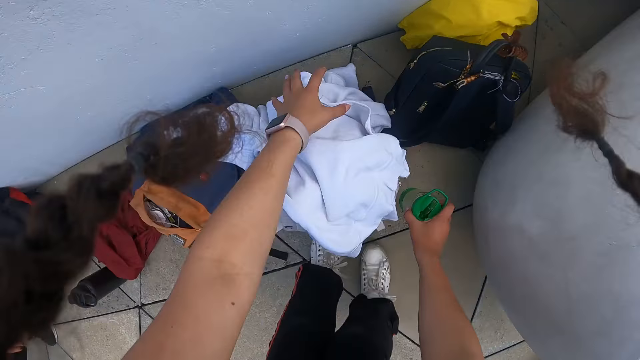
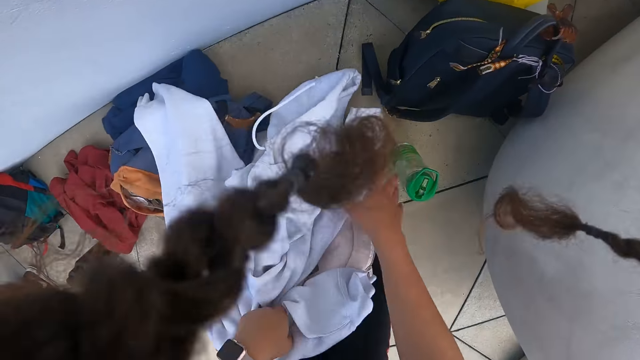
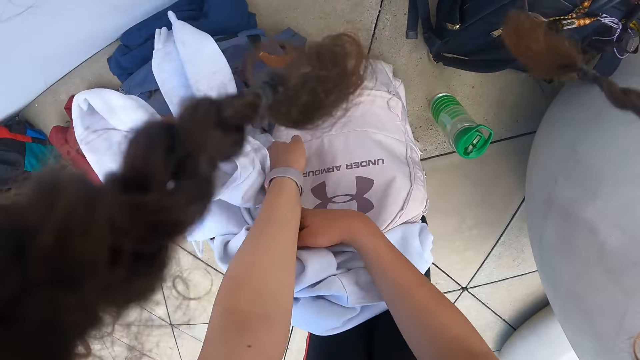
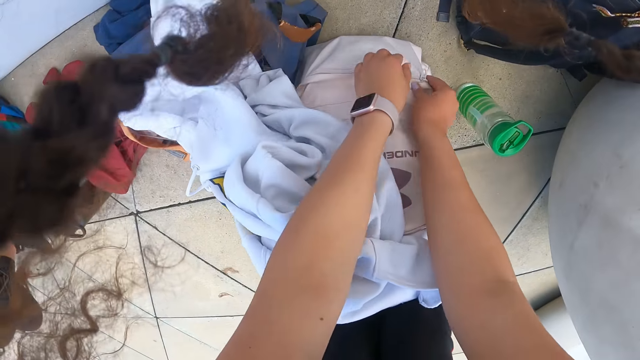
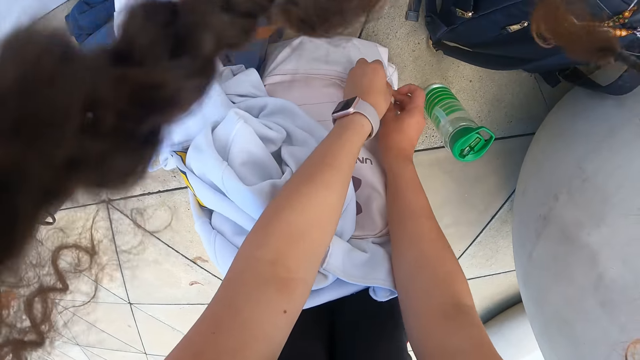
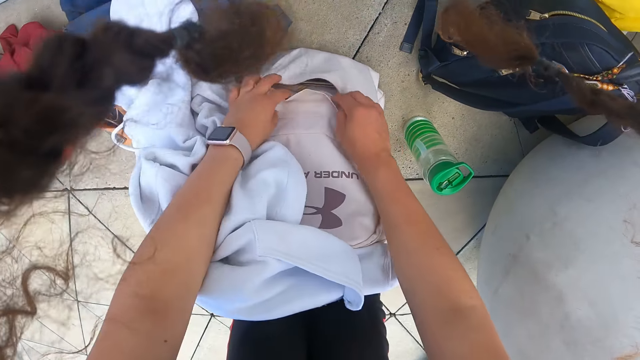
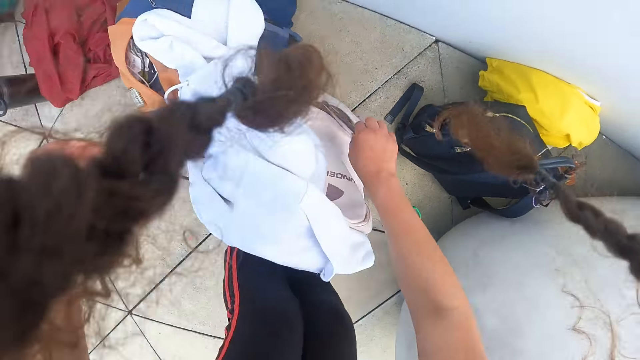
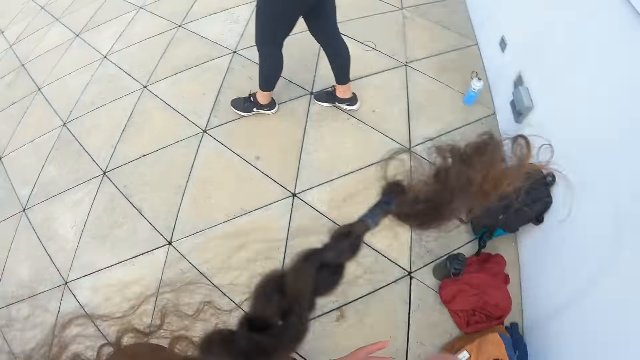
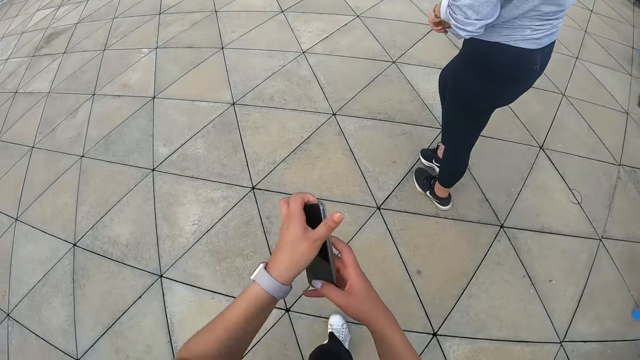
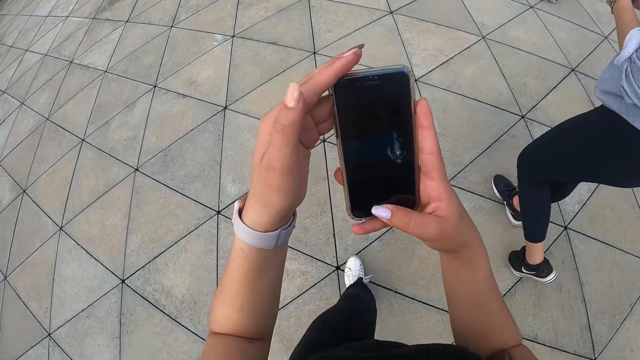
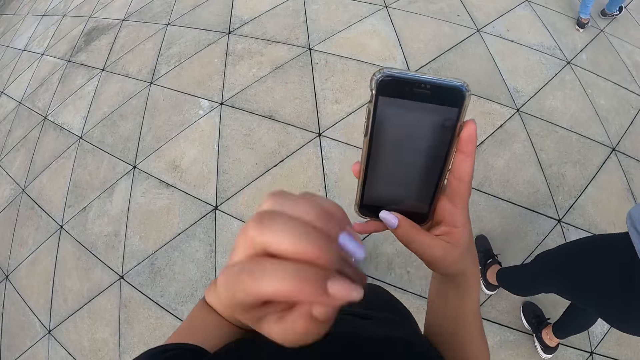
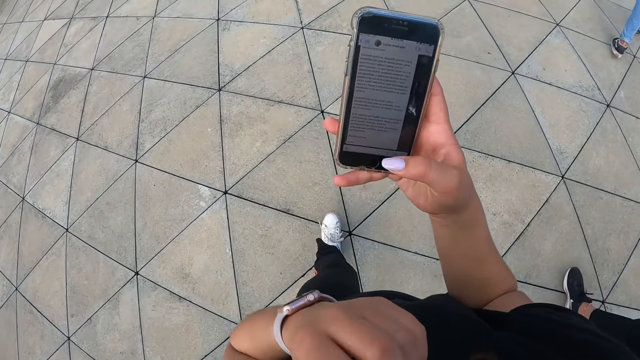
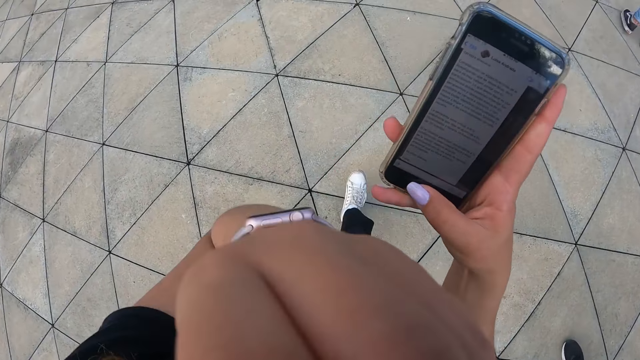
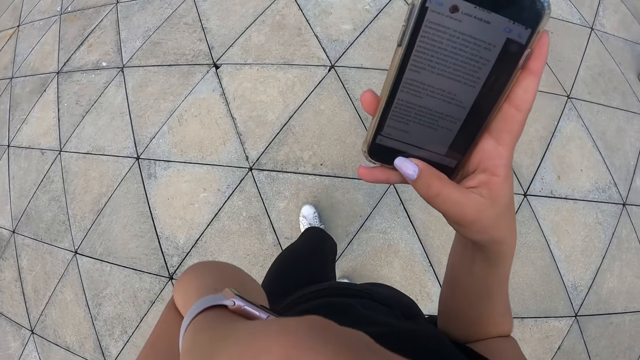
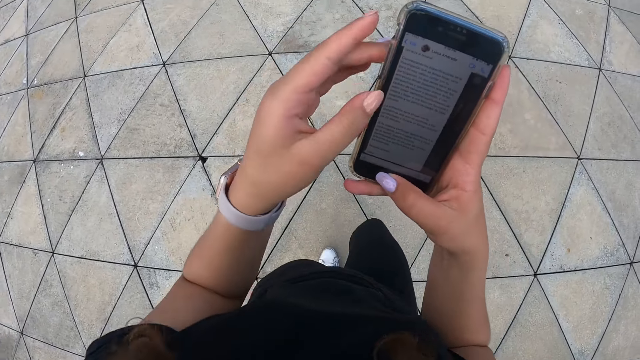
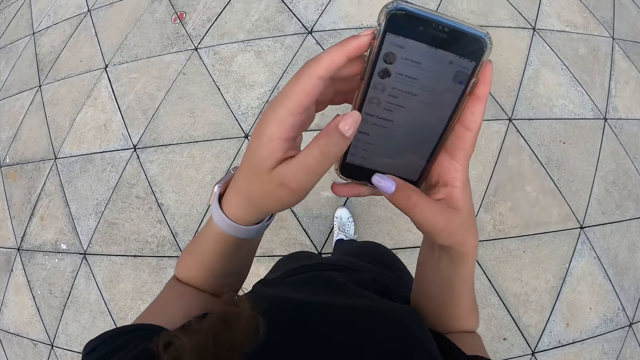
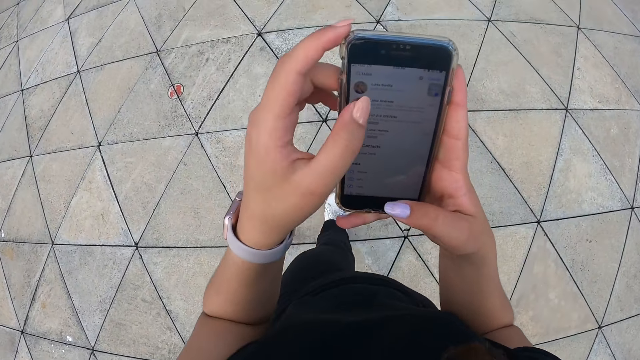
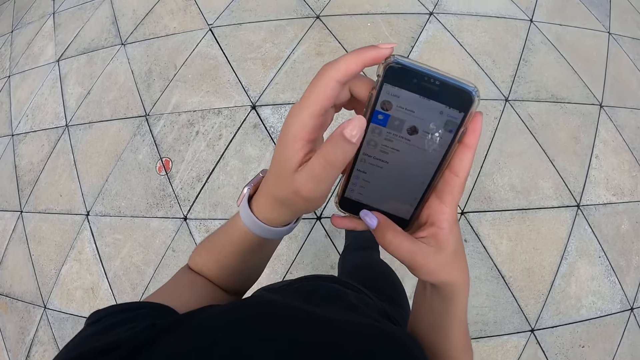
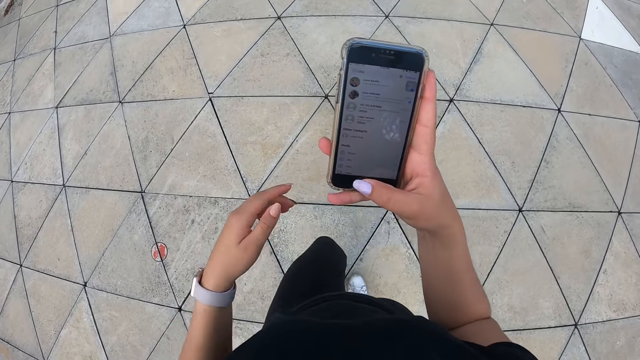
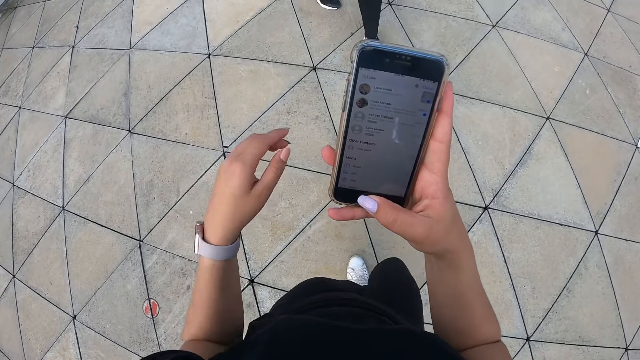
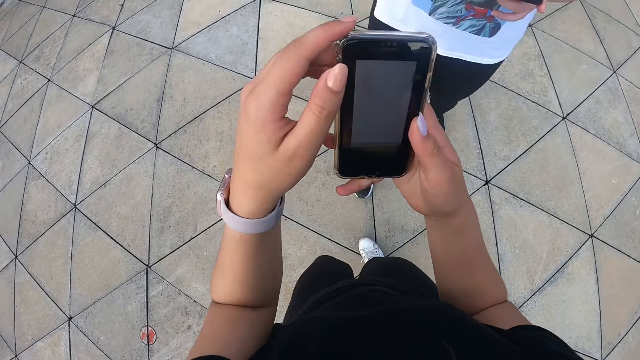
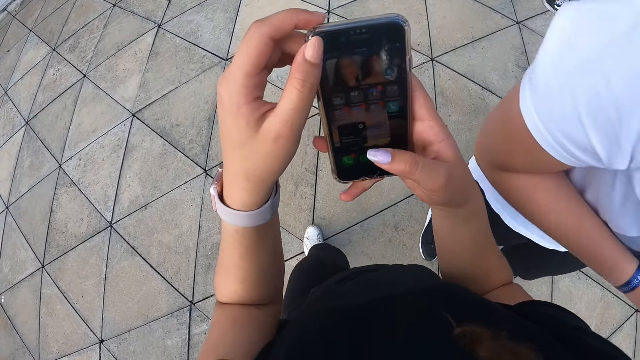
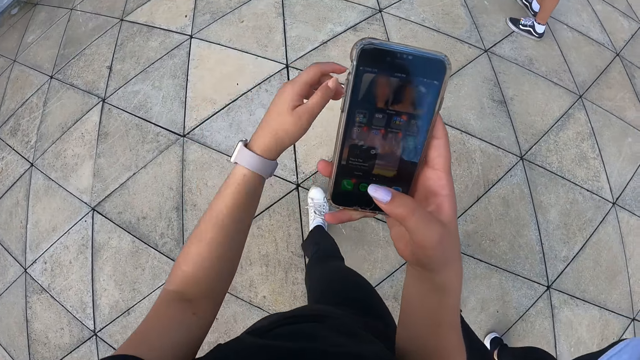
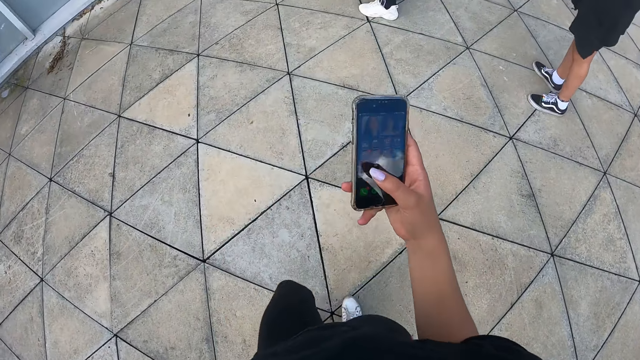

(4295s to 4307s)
The camera wearer moves a cloth on the bag with her left hand. She drops the water bottle on the floor with her right hand. She moves the cloth on the bag with her right hand. She holds the bag on the floor with her right hand. She unzips the bag with her left hand. She removes a phone from the pocket of the bag with her right hand. She holds the phone with both hands. She operates the phone with her right hand. She looks at the phone. She touches her face with her left hand. She operates the phone with both hands. She operates the phone with her right hand.

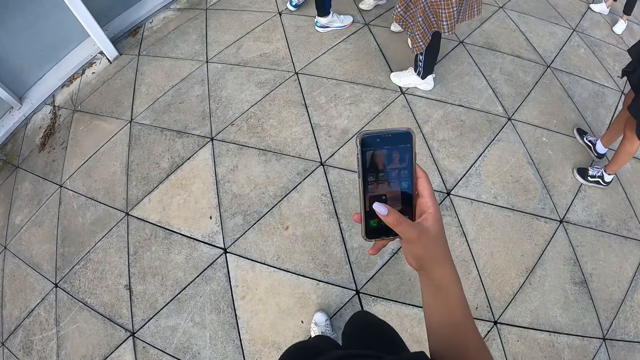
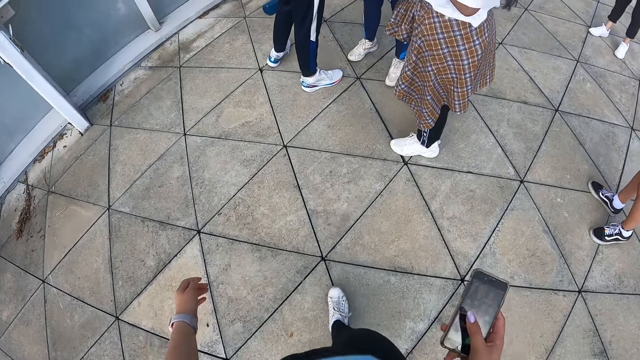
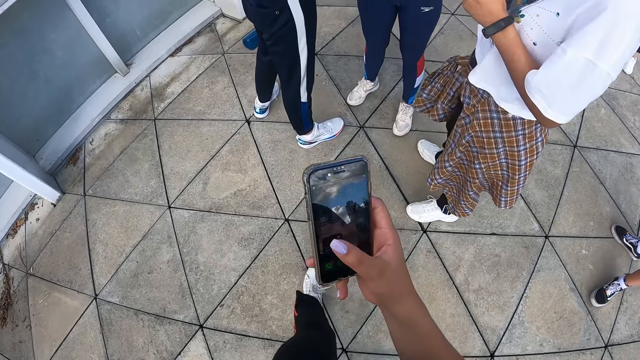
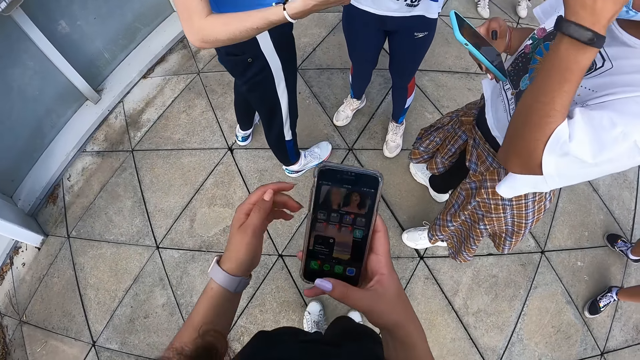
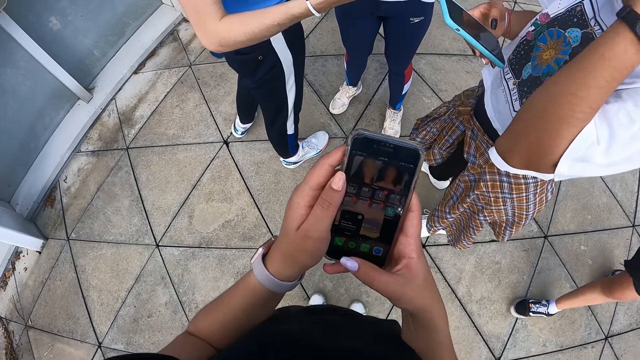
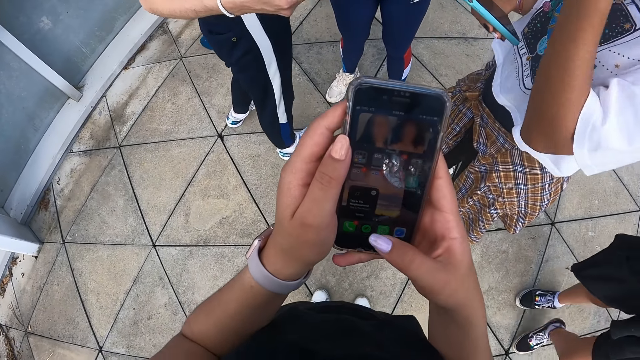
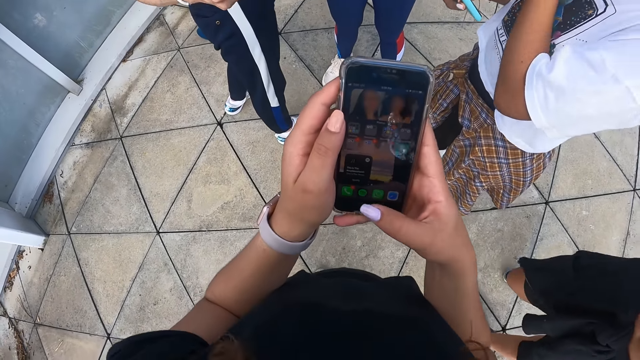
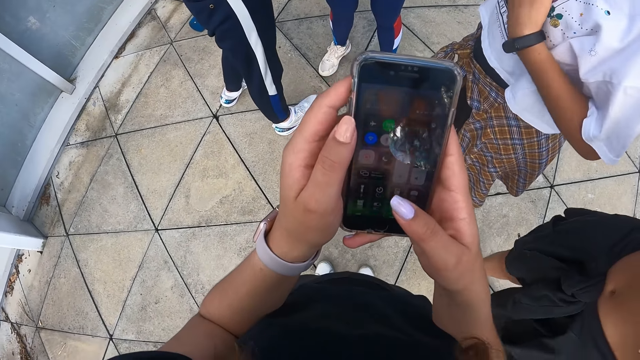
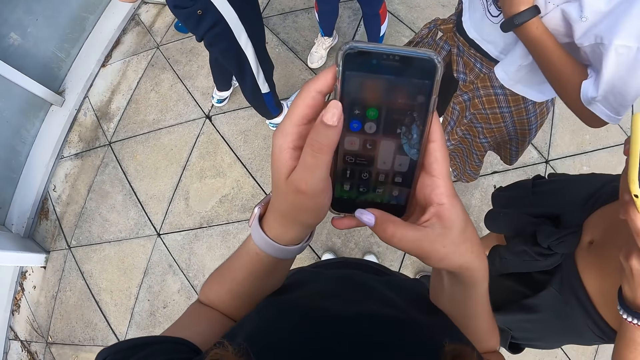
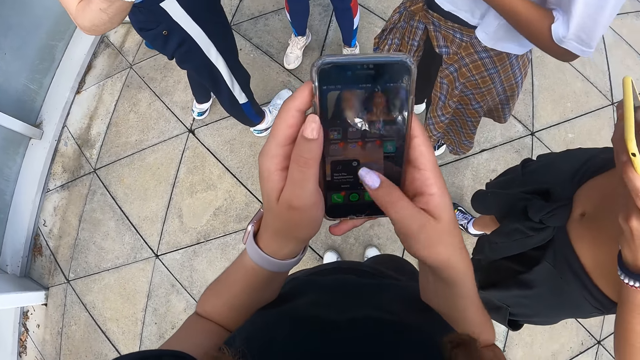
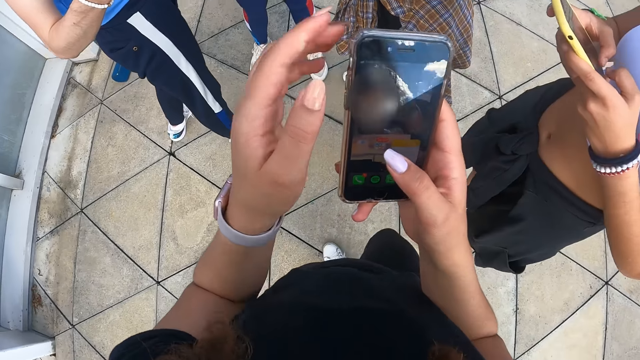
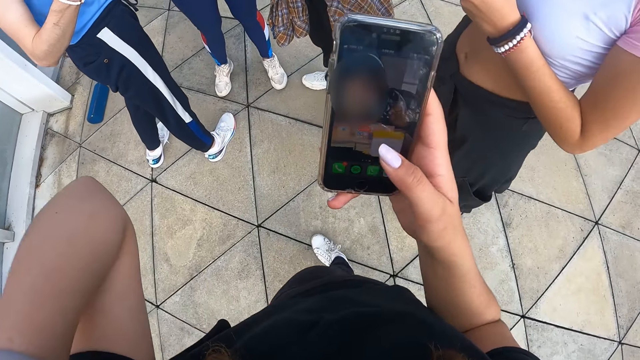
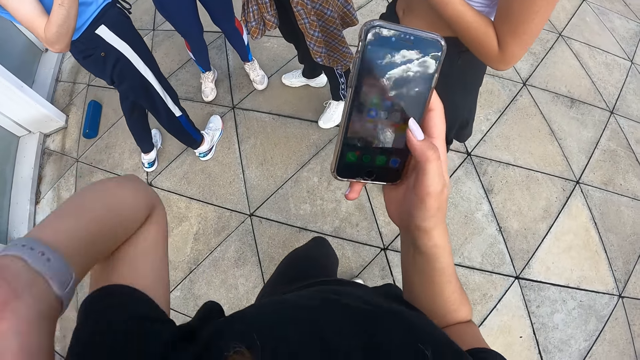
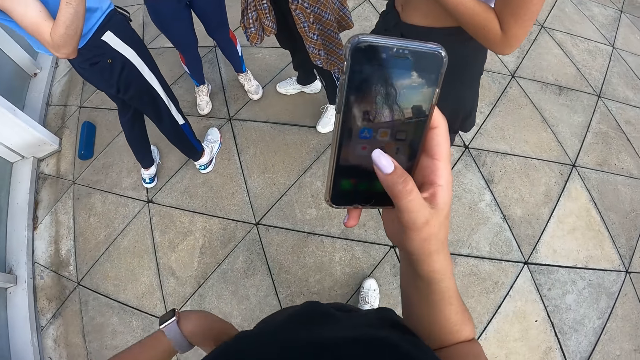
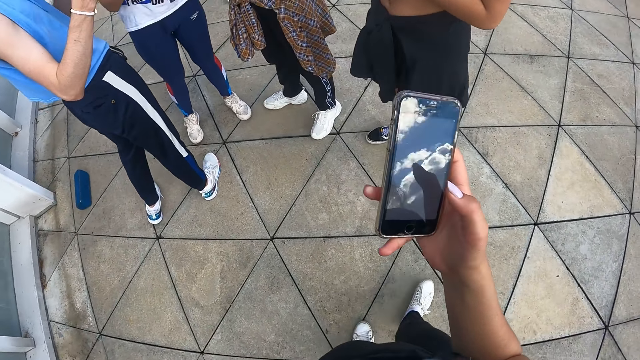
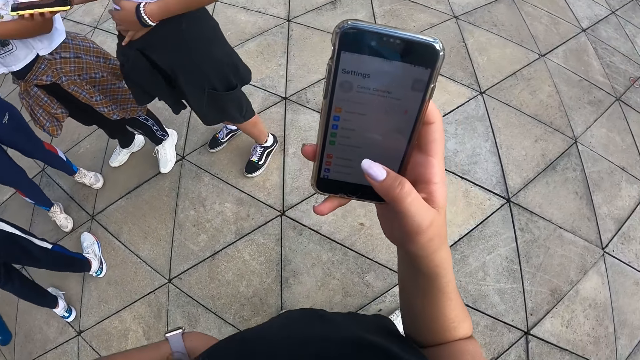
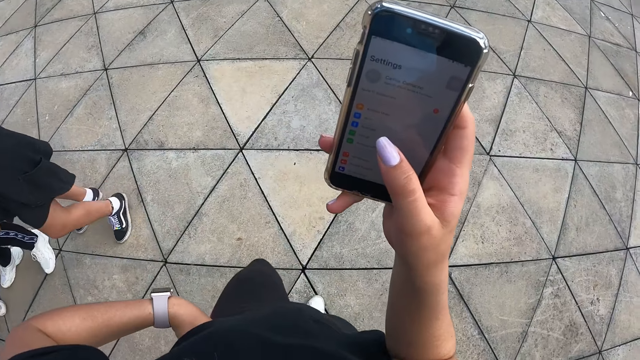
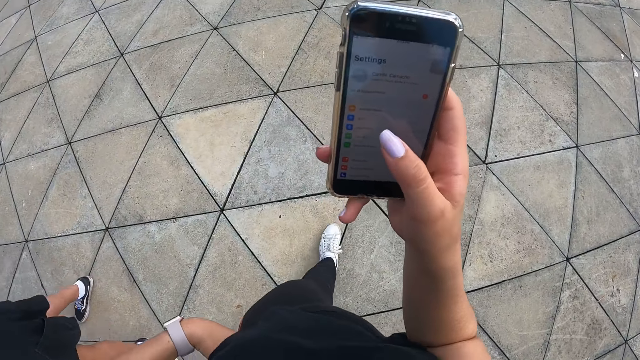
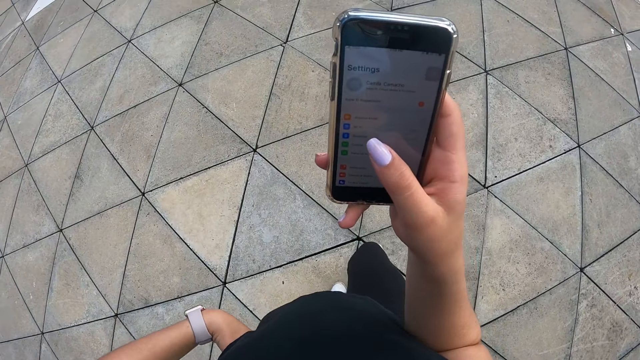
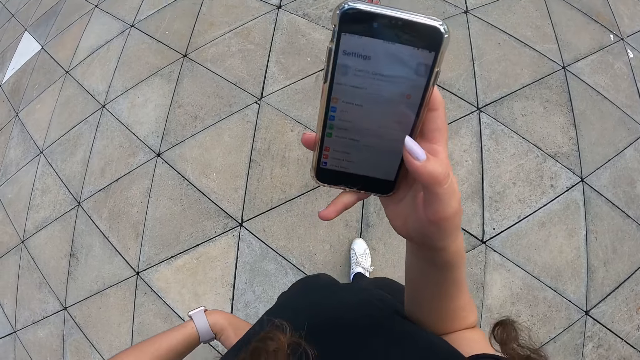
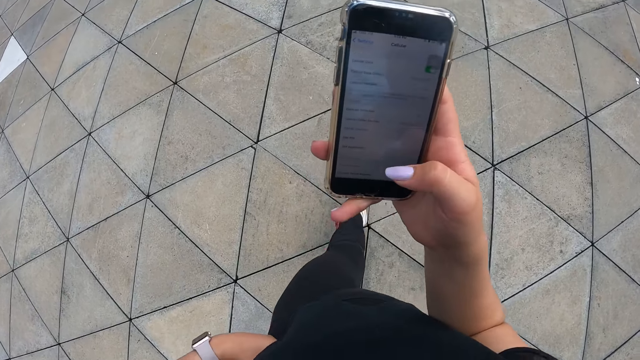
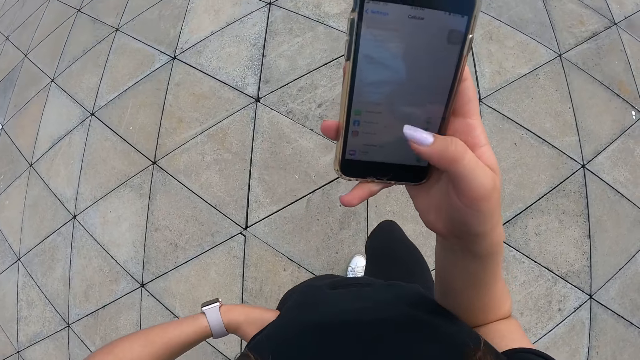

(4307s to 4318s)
A woman operates a phone with her right hand. The camera wearer touches her hair with her left hand. Another woman operates a phone with both hands.
